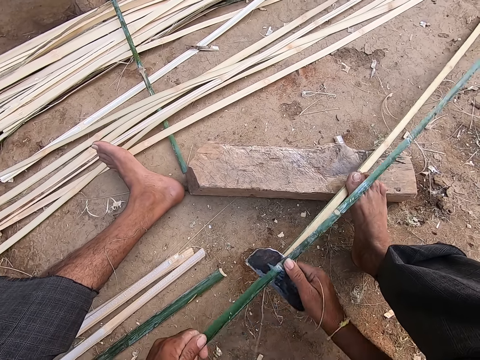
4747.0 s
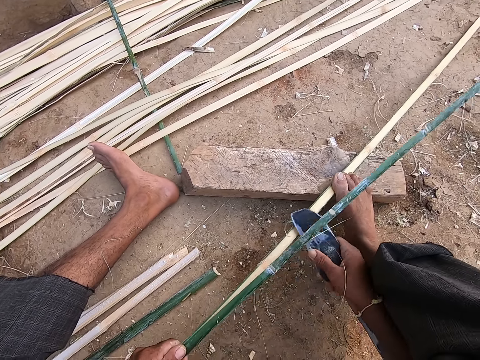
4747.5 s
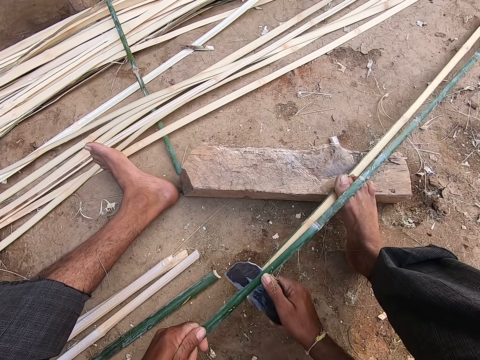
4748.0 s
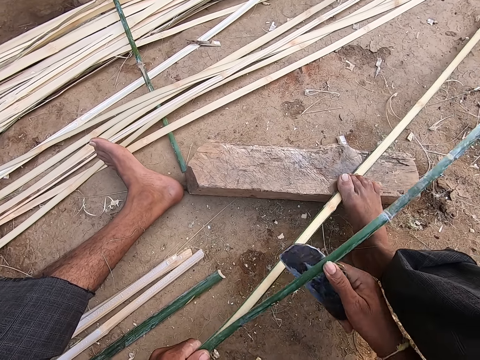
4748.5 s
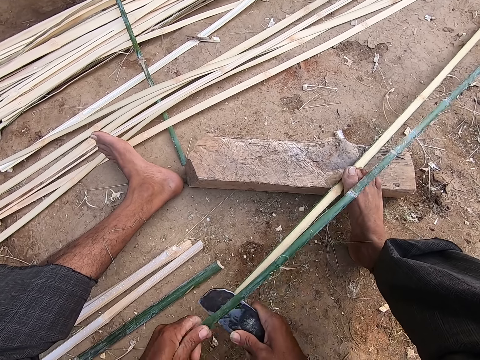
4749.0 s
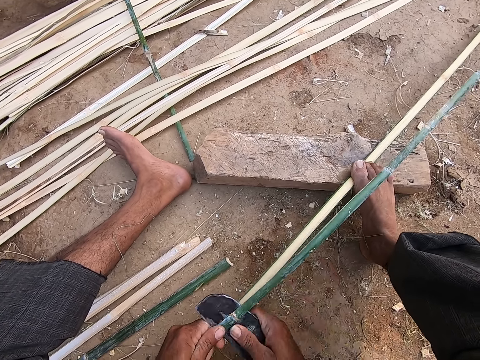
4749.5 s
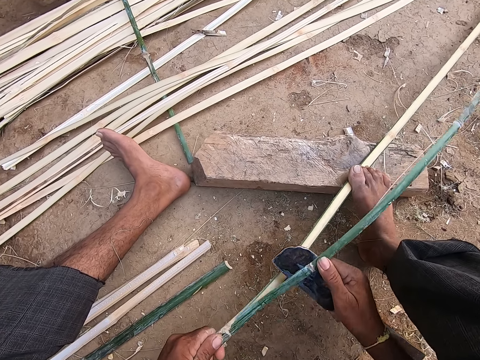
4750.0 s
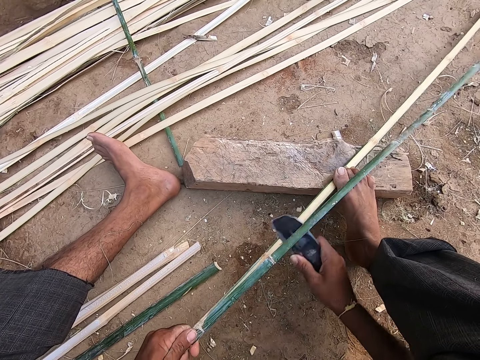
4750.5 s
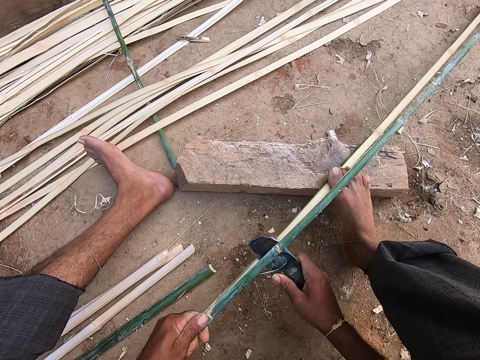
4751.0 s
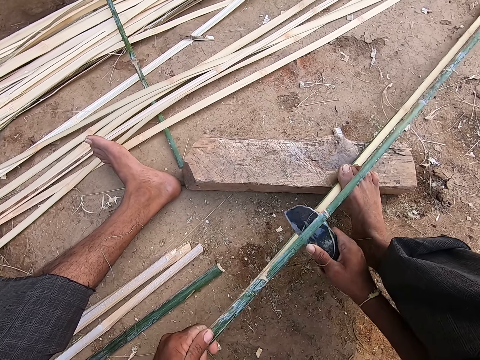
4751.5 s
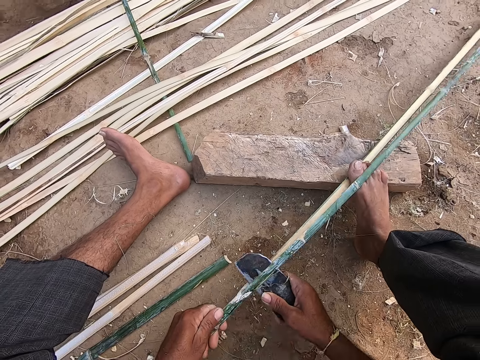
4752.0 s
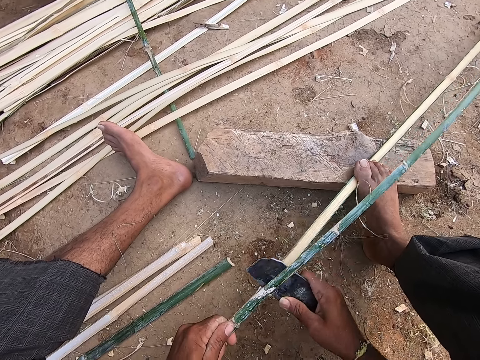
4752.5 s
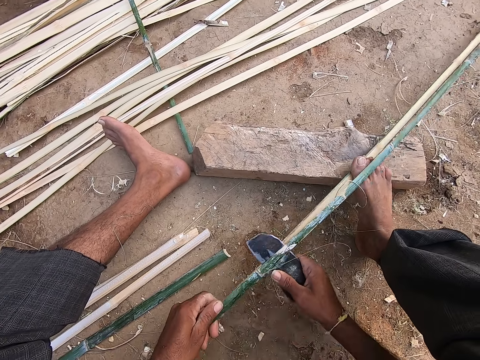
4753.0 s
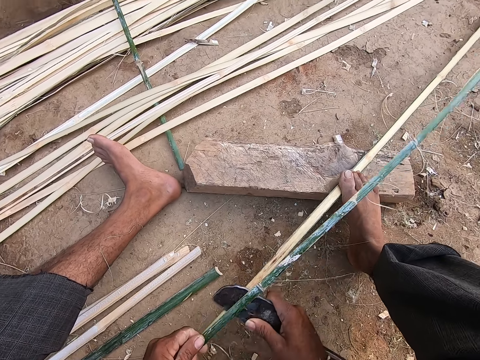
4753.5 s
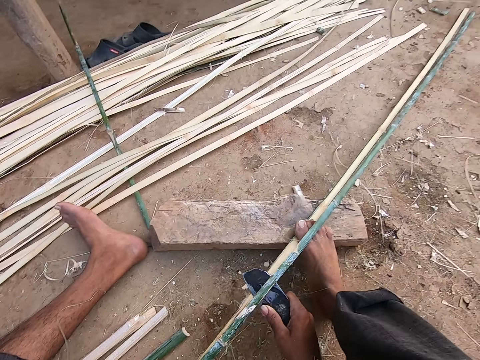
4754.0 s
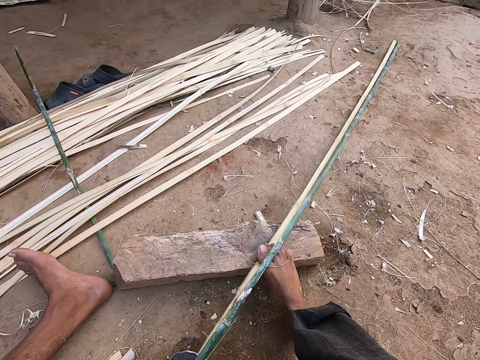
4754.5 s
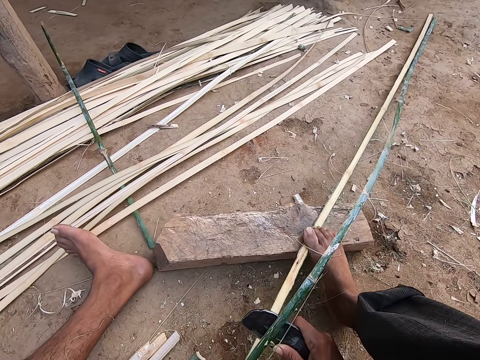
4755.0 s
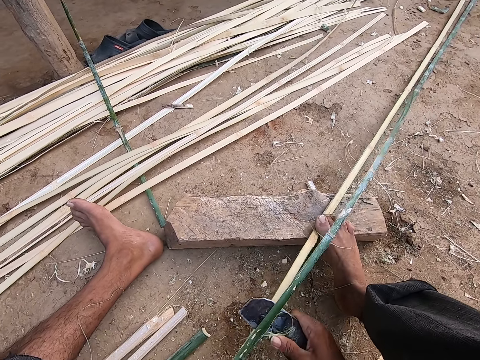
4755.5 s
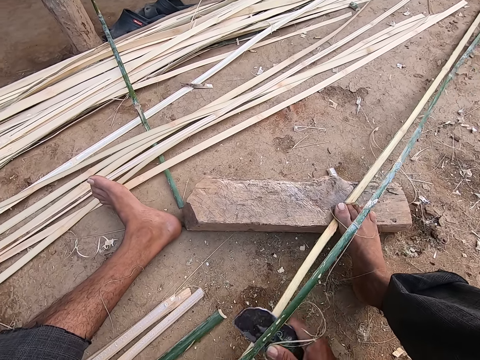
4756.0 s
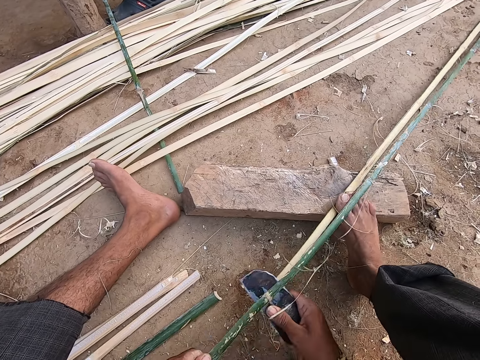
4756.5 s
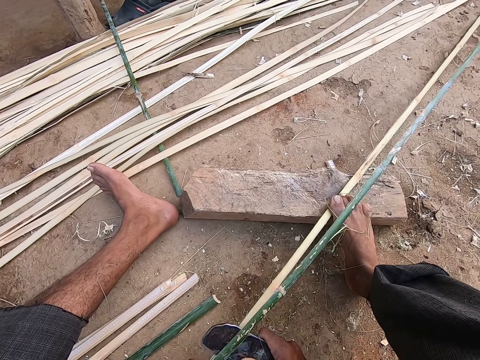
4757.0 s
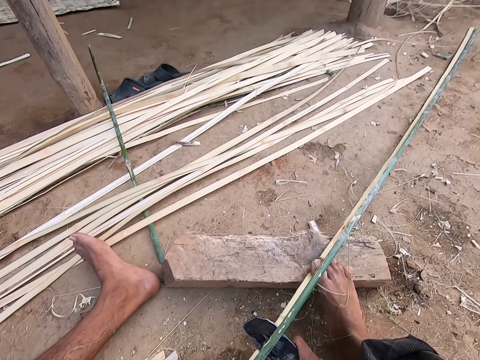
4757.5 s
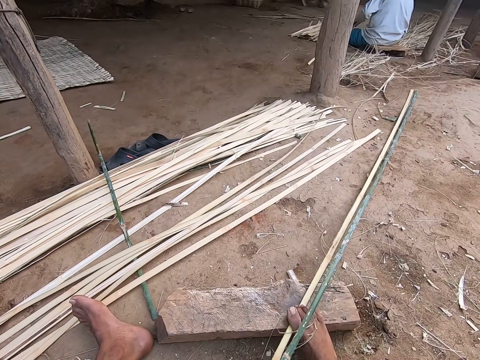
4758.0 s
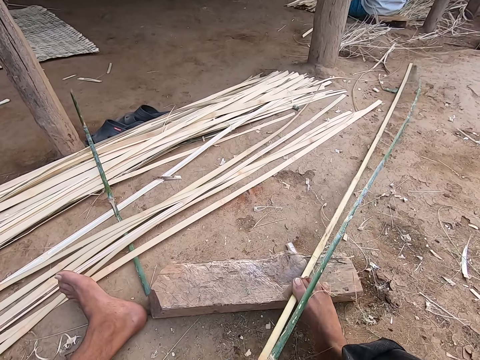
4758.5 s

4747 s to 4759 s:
The camera wearer cuts the bamboo stick with the knife. They talk.

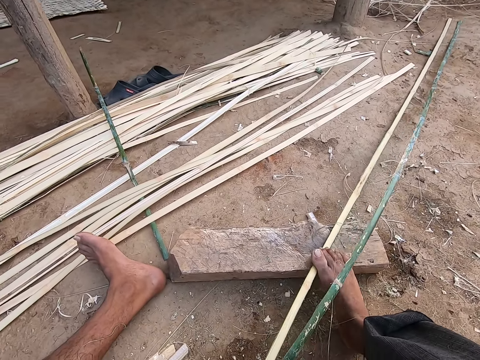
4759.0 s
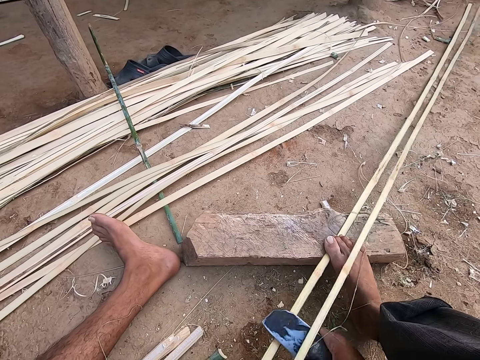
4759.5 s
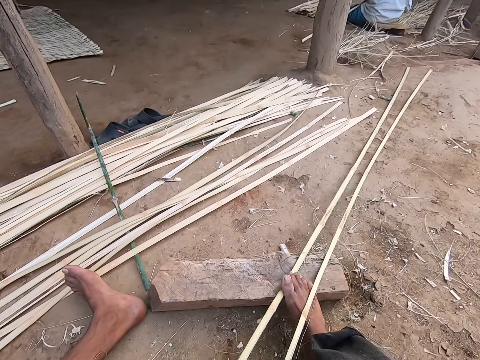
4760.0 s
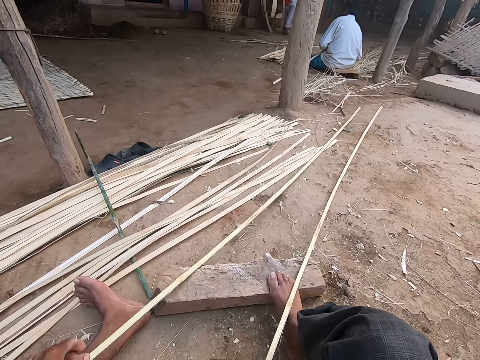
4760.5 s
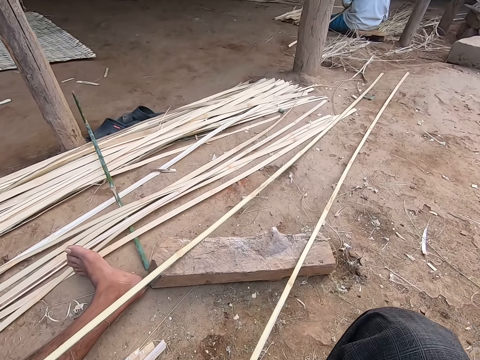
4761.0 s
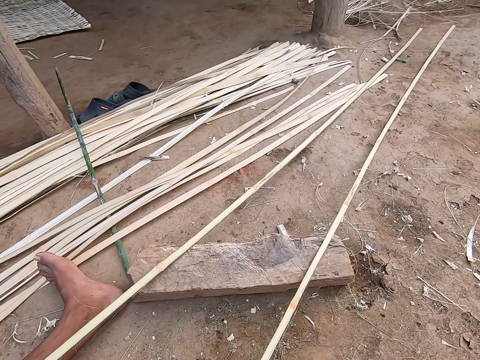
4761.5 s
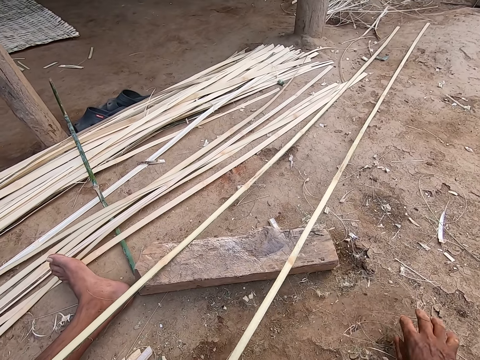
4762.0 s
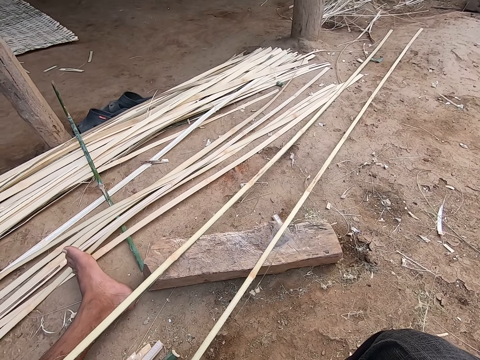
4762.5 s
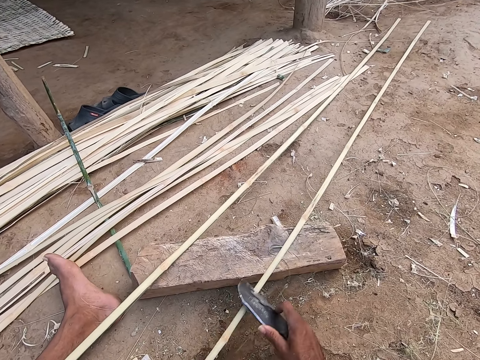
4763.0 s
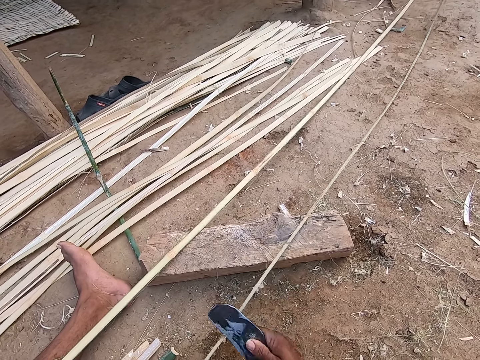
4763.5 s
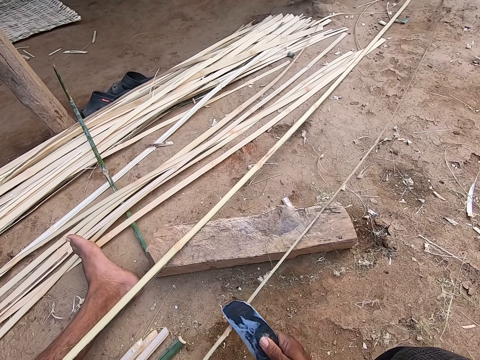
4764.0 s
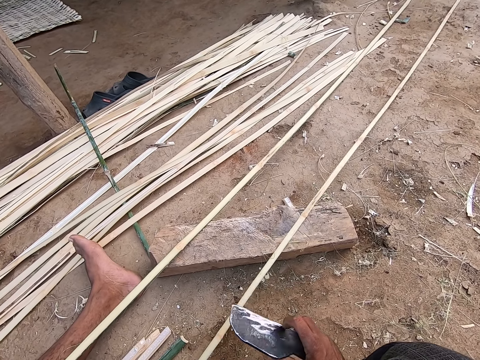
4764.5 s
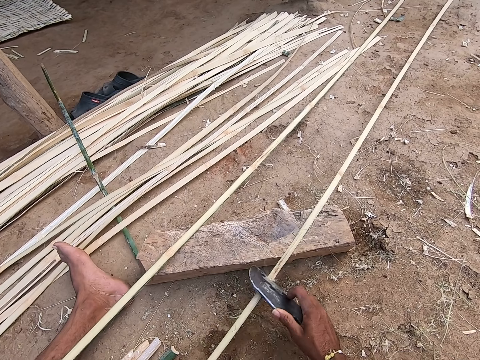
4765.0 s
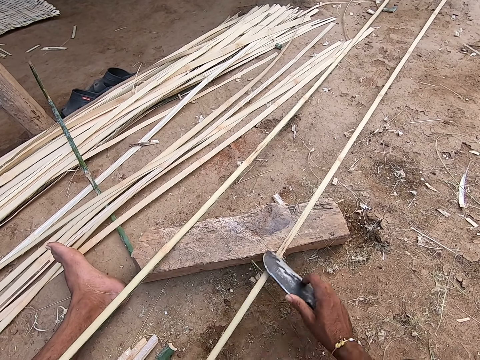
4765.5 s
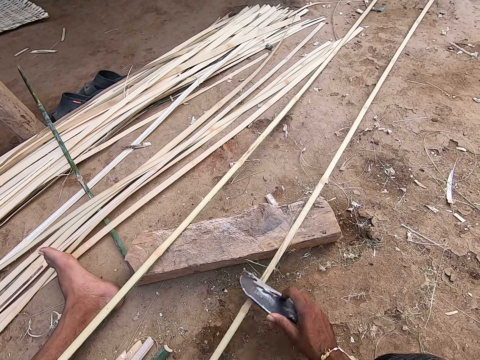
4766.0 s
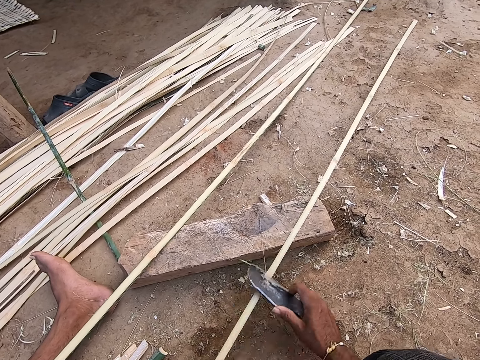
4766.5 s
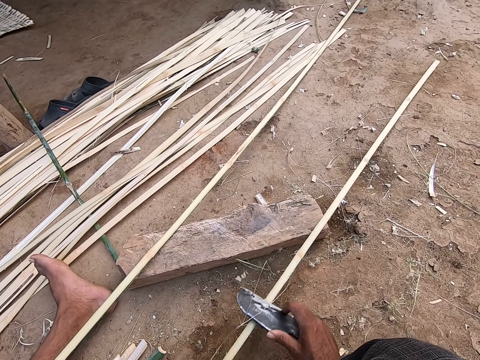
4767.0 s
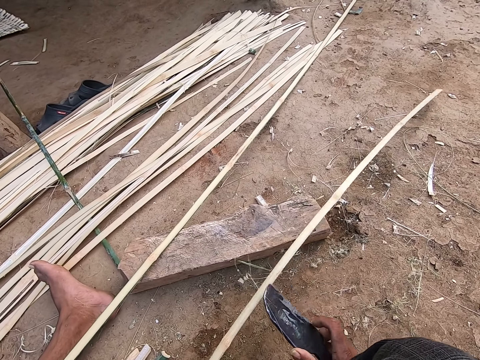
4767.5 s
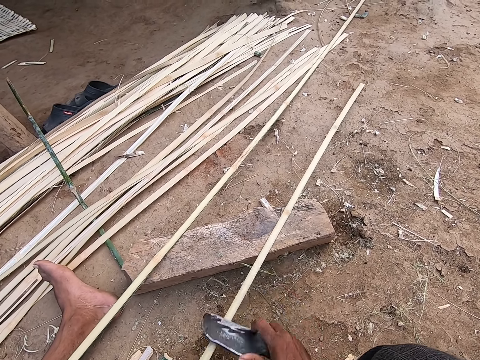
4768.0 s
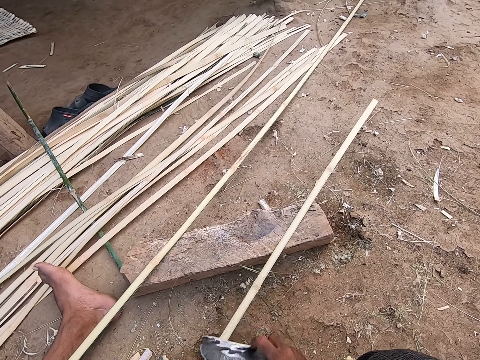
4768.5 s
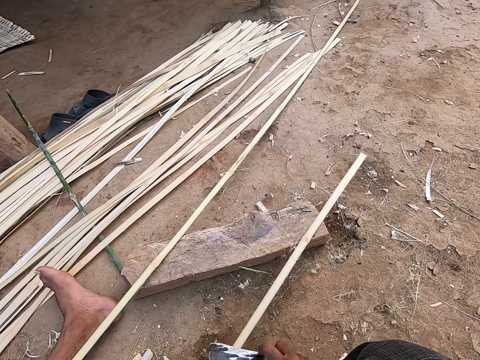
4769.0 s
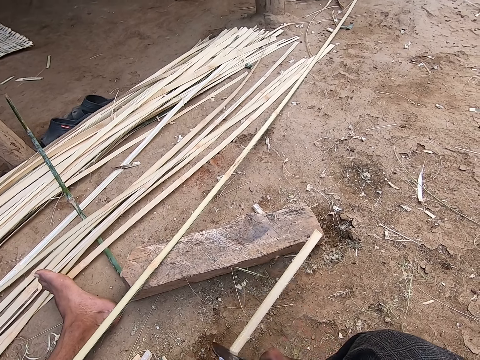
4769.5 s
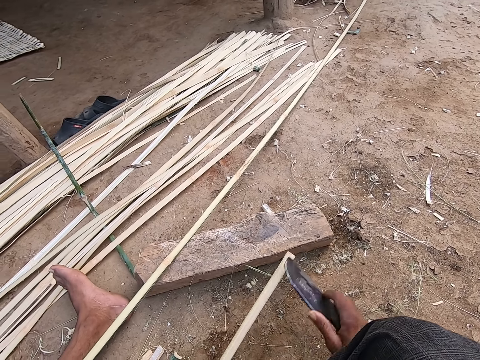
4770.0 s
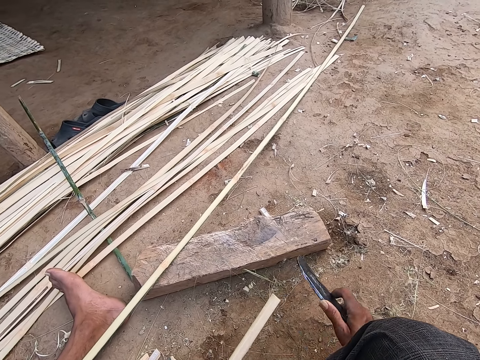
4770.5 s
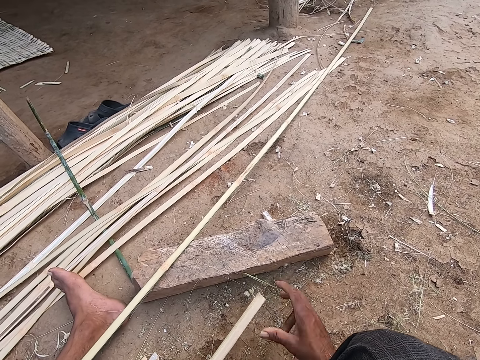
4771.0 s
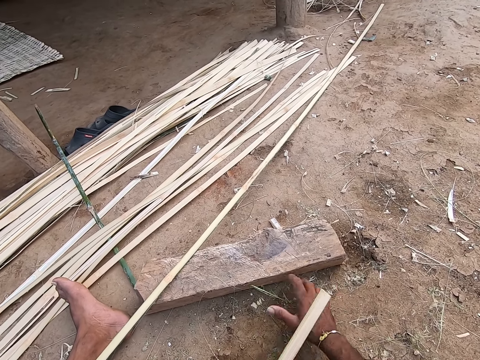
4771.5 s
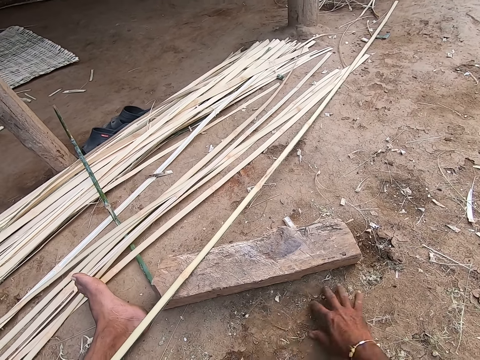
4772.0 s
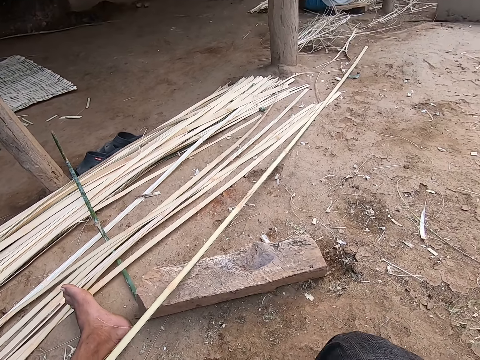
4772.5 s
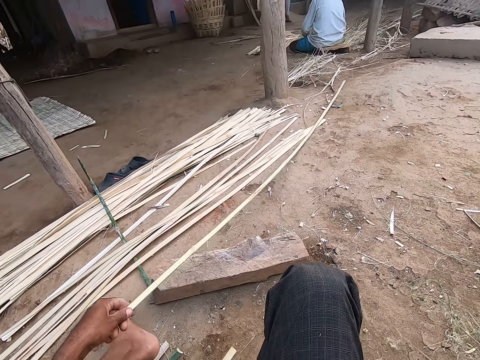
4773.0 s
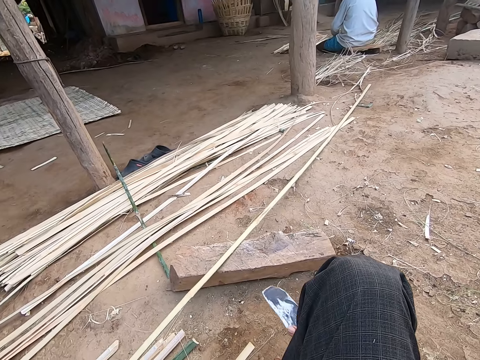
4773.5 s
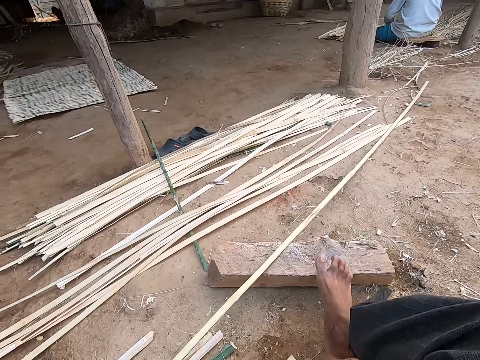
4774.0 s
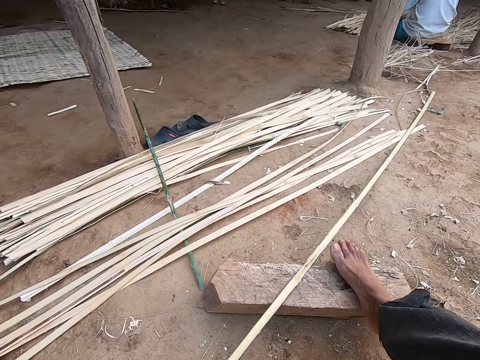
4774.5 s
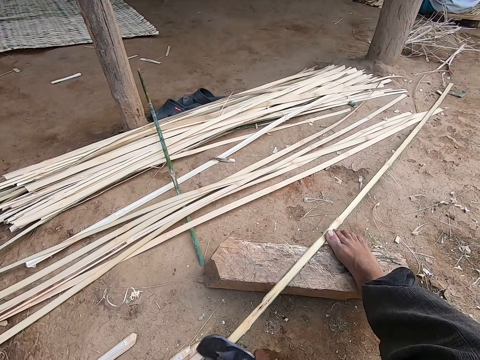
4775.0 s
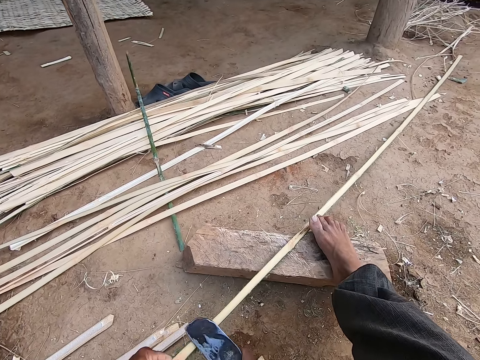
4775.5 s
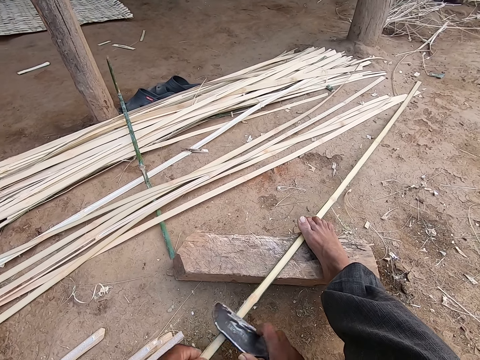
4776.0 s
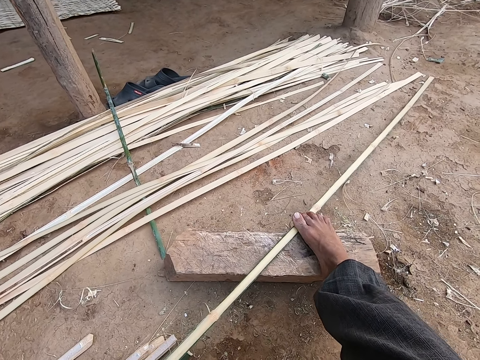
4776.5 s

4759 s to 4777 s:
The camera wearer cuts the bamboo stick with the knife. He drops the bamboo stick on the ground. He wipes the ground with his right hand. He moves his right hand on the ground. He peels the bamboo strip in his left hand with the knife in his right hand. He wipes the ground with his right hand. He removes the bamboo strings with his hand. He moves his right hand on the ground. He holds the bamboo strip with his left hand. He peels the bamboo strip in his left hand with the knife in his right hand. He removes the bamboo strings with his hand.
